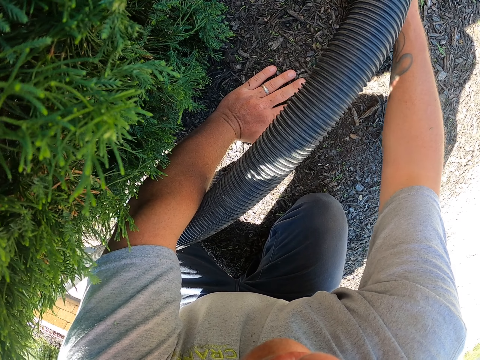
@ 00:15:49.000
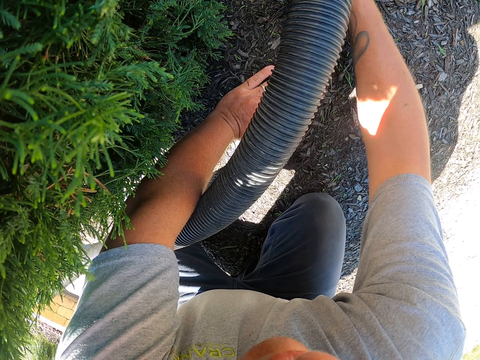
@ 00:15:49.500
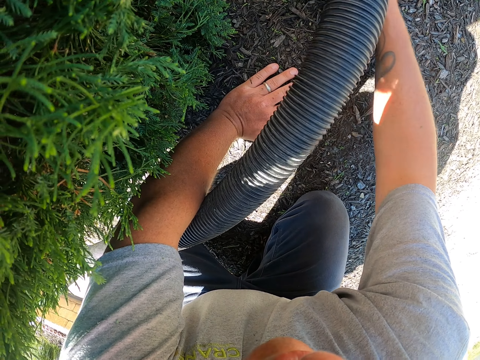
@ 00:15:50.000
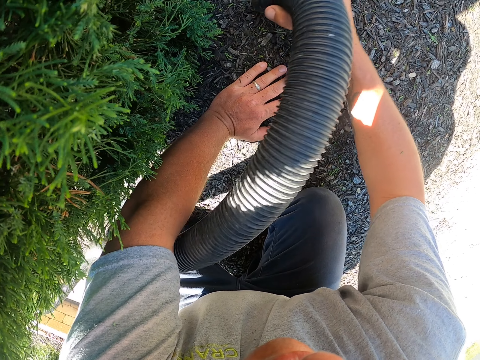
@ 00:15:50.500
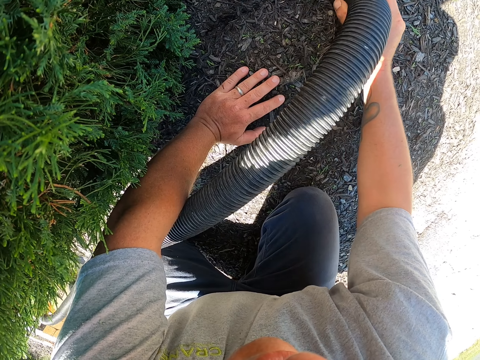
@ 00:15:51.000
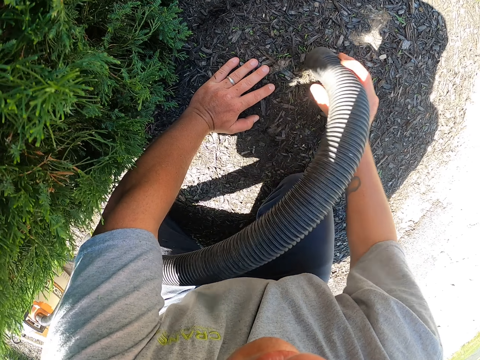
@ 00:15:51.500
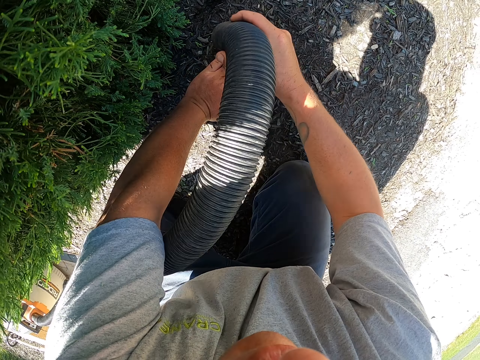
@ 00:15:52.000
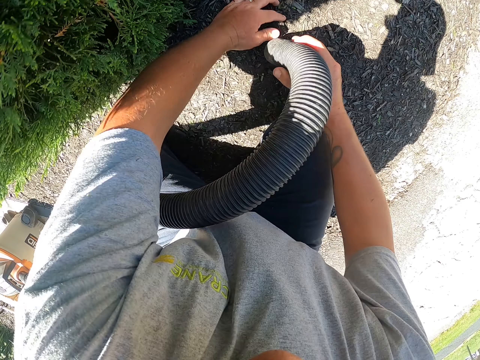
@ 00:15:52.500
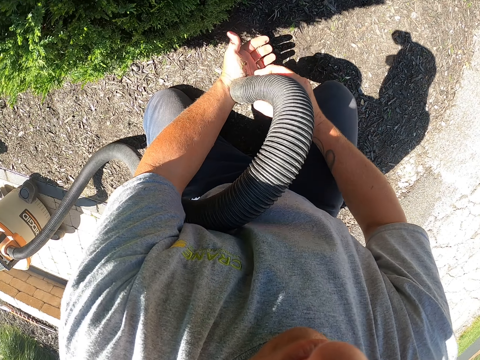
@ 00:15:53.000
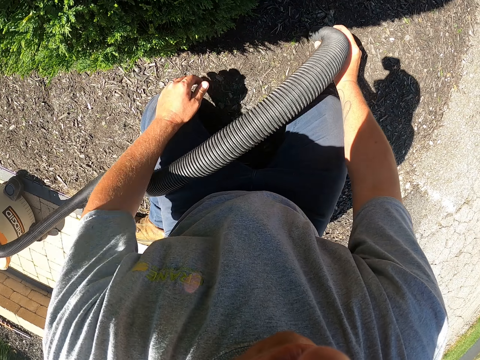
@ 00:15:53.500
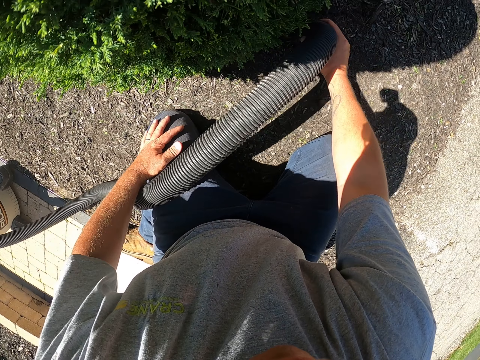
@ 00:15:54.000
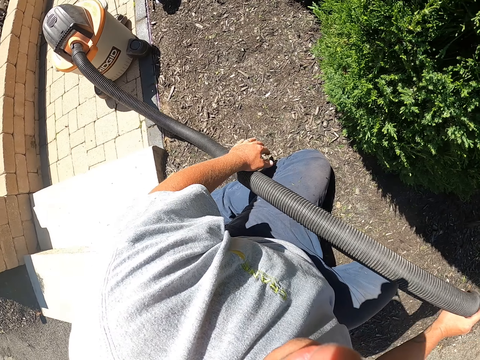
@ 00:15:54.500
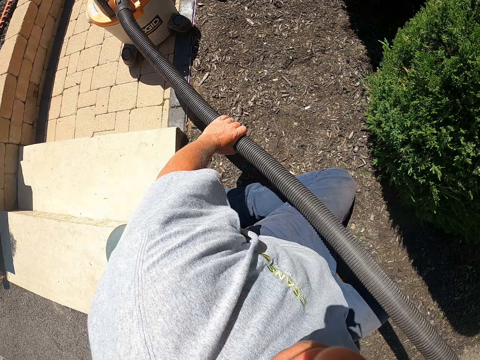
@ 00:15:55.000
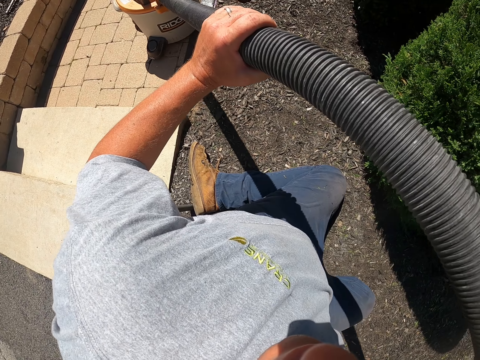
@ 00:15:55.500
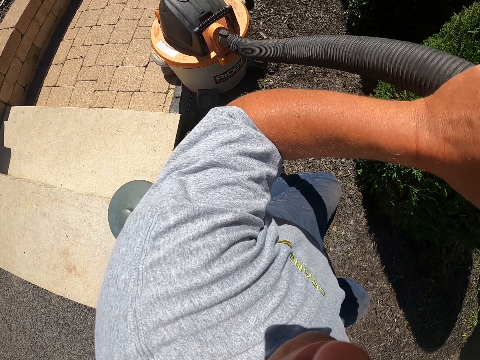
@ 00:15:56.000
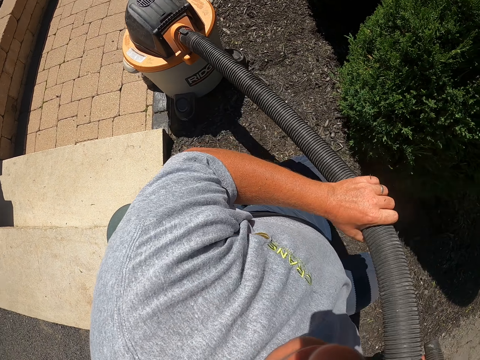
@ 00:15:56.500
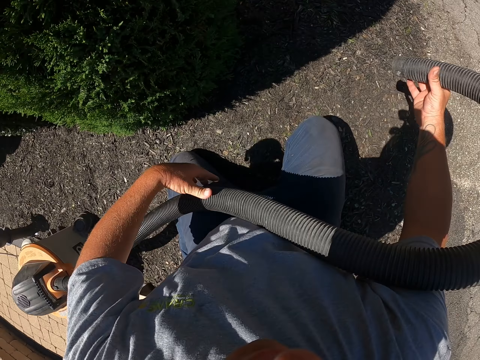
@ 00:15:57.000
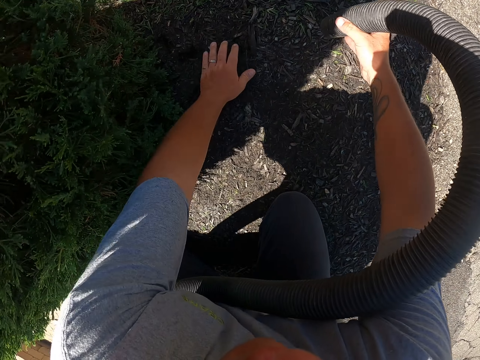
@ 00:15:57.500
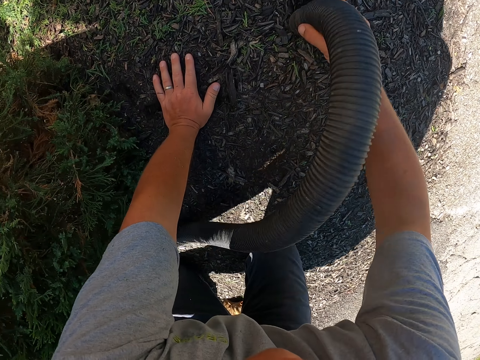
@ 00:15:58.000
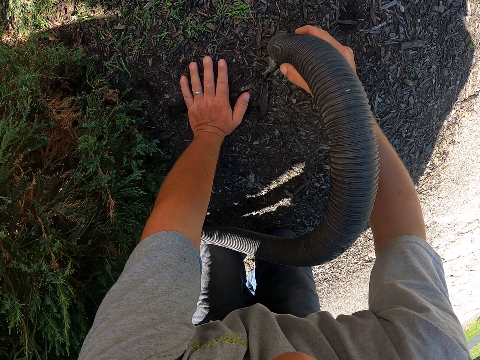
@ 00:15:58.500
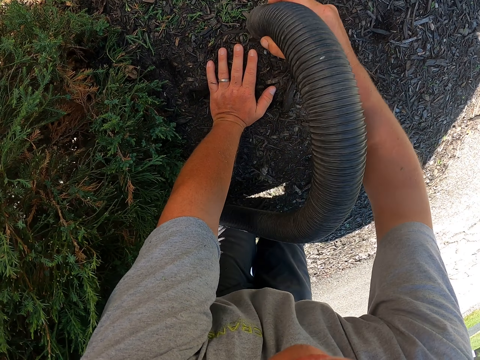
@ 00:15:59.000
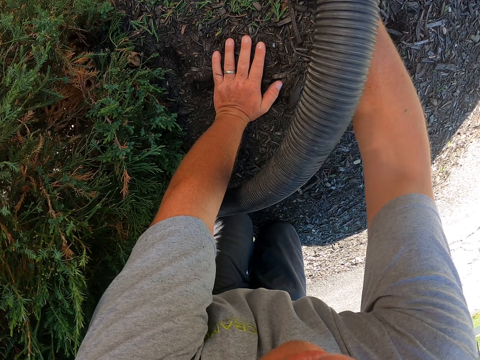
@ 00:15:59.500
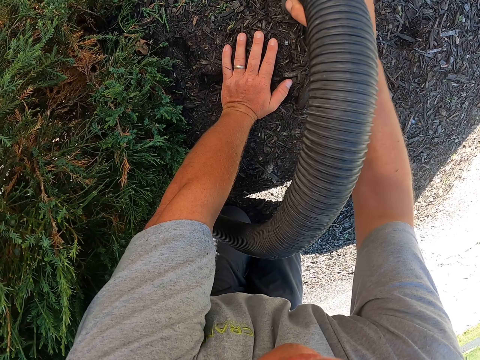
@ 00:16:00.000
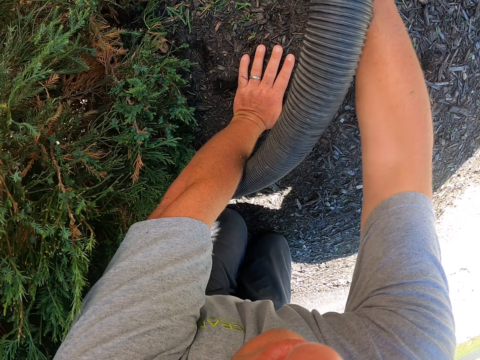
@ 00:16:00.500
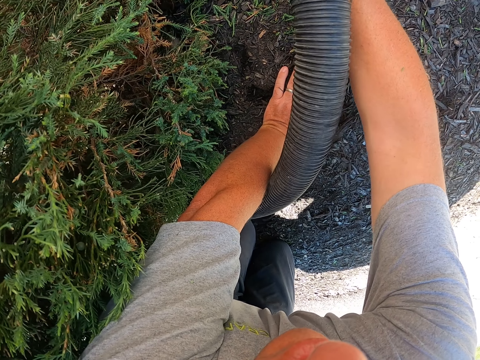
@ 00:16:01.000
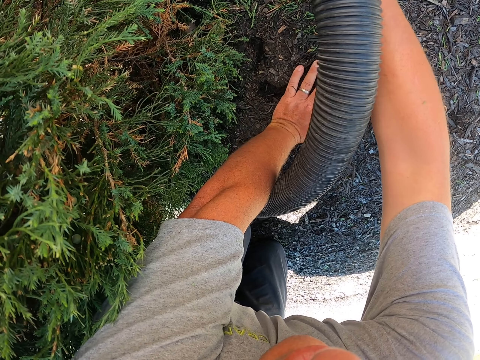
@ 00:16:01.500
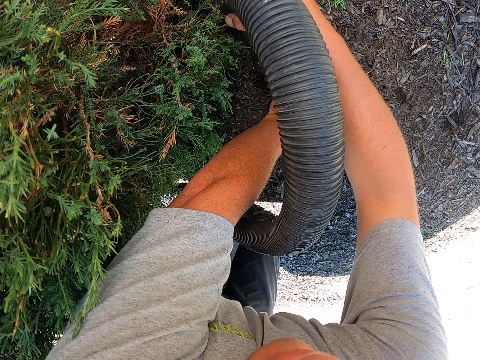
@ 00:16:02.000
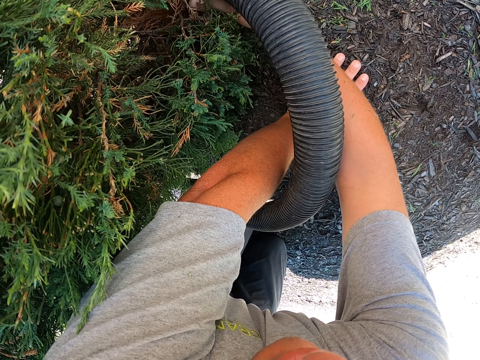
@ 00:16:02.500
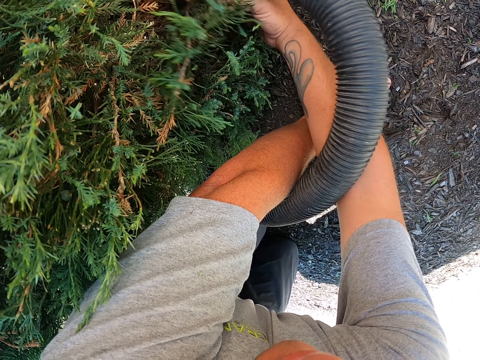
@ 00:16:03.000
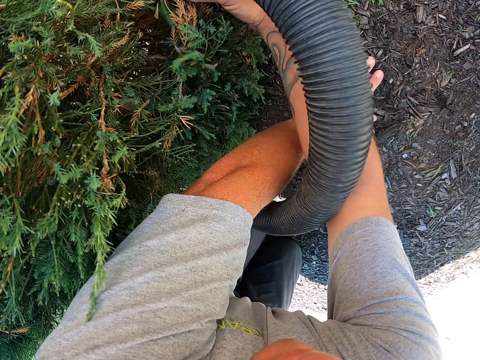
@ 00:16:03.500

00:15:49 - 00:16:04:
The camera wearer removes the left hand on the ground and stops cleaning. He closes the vacuum cleaner pipe nozzle with his left hand. He cleans the hand with the garden vacuum. He cleans the garden with the garden vacuum. He puts the left hand on his knee and looks around. He stops cleaning, holds the pipe with both hands and pulls the vacuum cleaner. He drops the pipe. He cleans the garden with the garden vacuum. He puts the left hand on the ground.

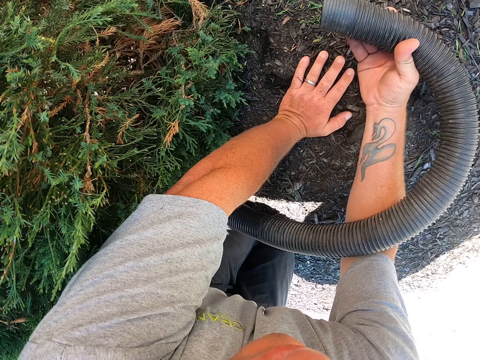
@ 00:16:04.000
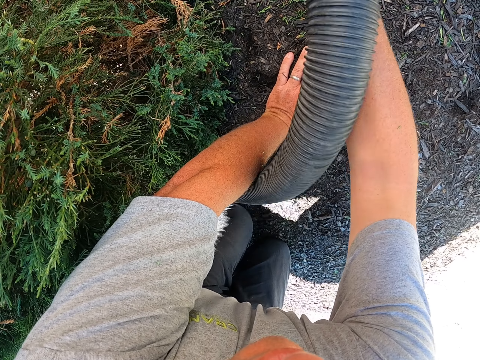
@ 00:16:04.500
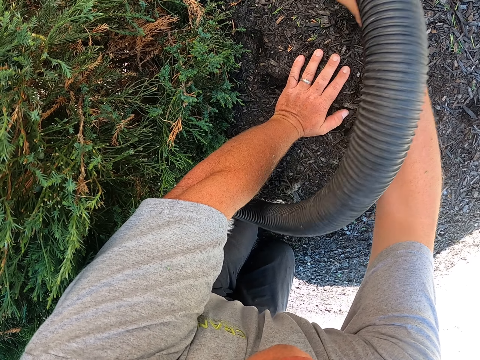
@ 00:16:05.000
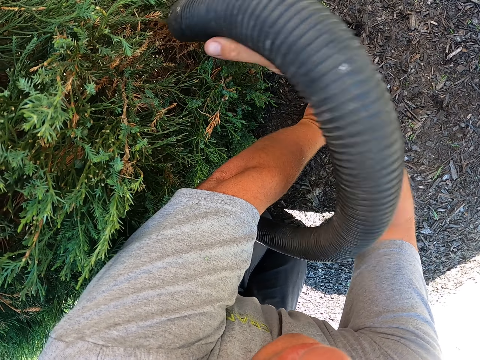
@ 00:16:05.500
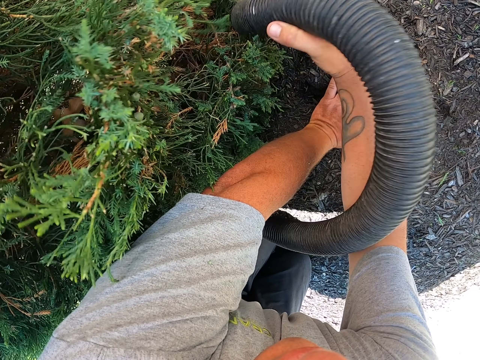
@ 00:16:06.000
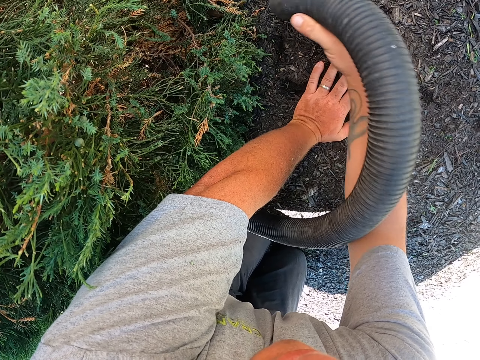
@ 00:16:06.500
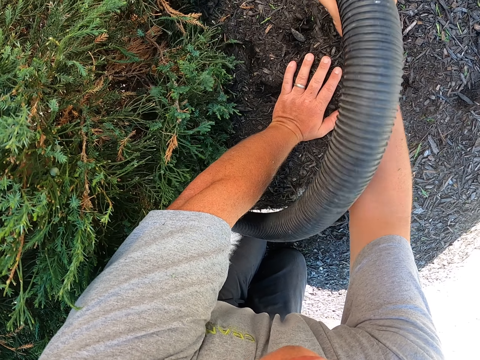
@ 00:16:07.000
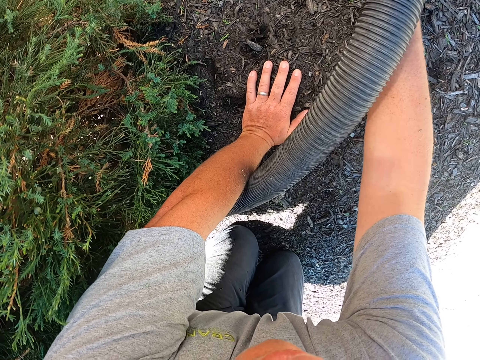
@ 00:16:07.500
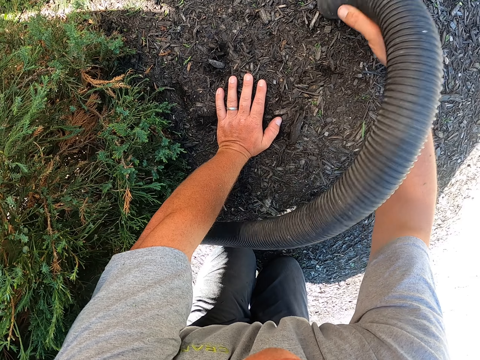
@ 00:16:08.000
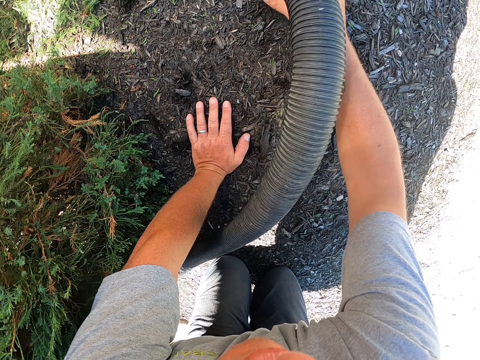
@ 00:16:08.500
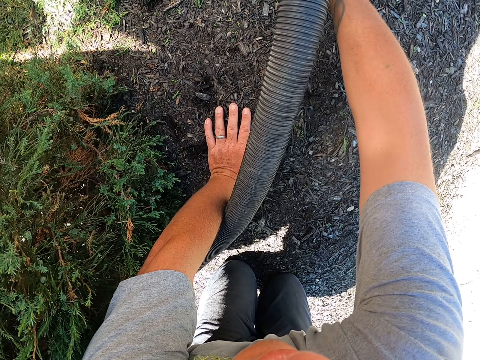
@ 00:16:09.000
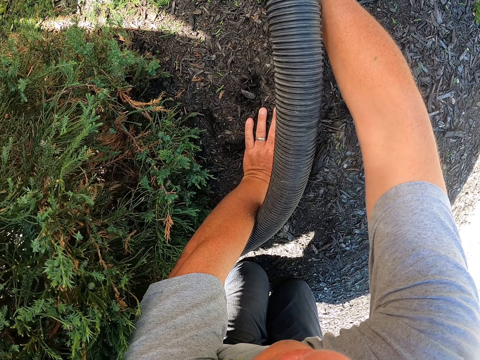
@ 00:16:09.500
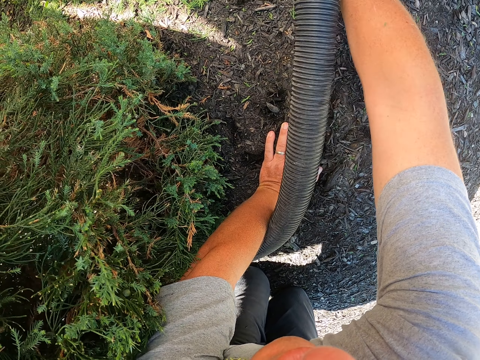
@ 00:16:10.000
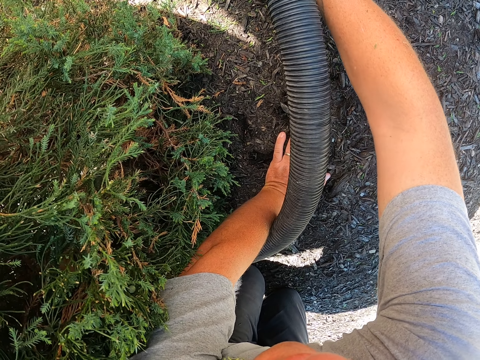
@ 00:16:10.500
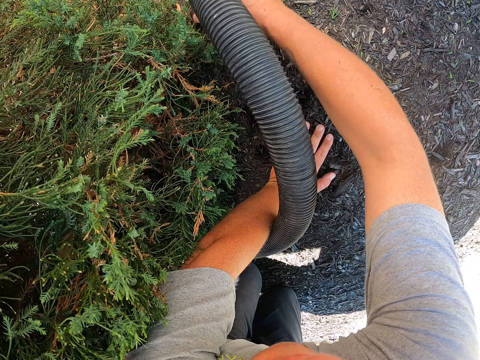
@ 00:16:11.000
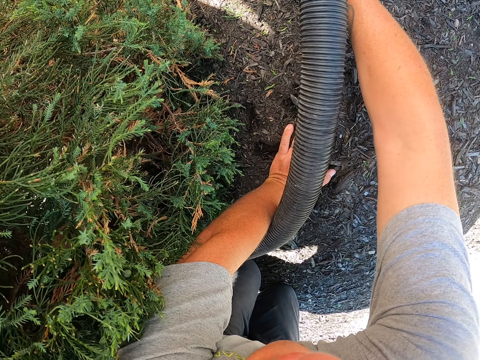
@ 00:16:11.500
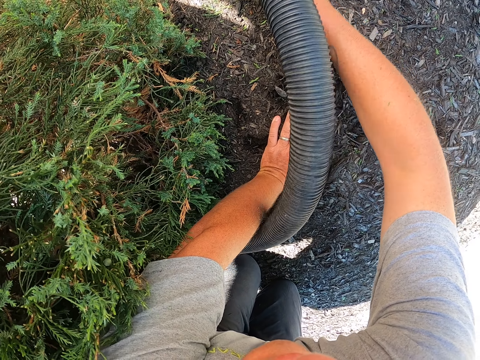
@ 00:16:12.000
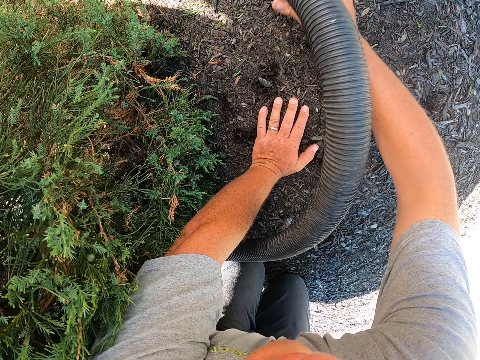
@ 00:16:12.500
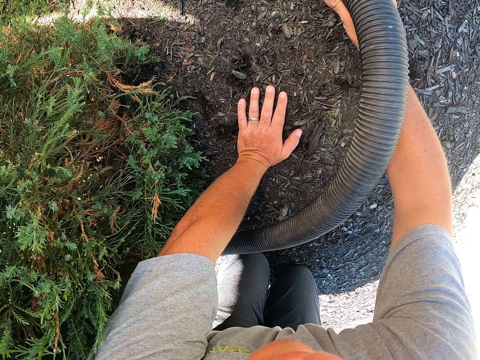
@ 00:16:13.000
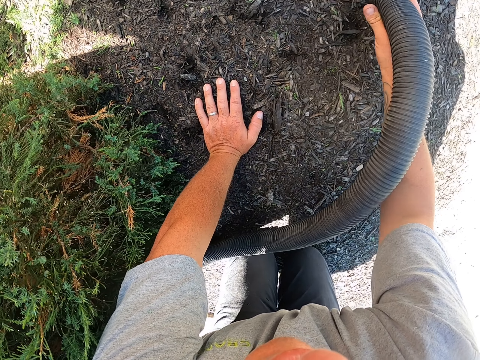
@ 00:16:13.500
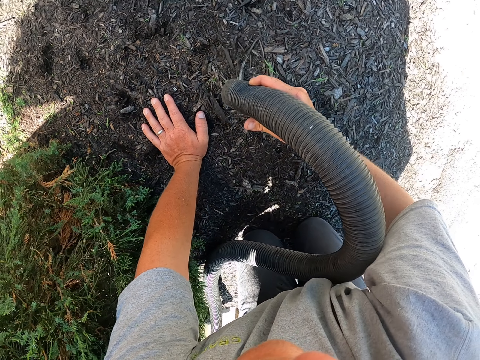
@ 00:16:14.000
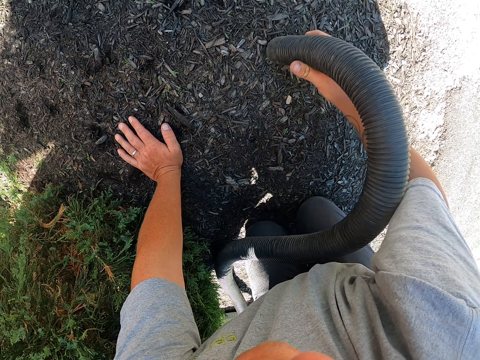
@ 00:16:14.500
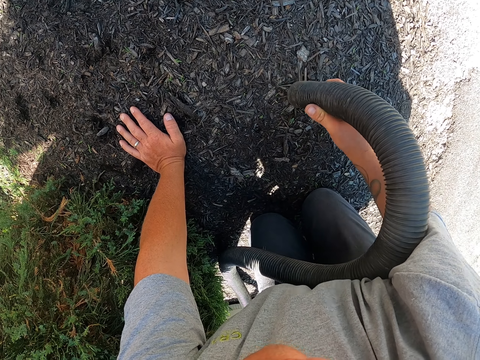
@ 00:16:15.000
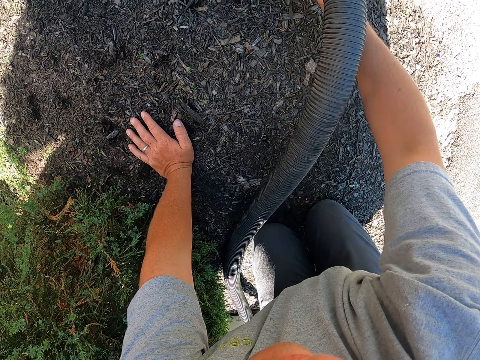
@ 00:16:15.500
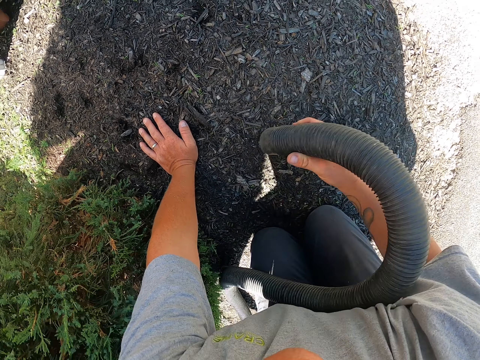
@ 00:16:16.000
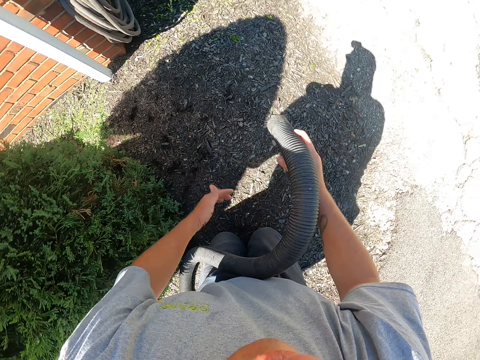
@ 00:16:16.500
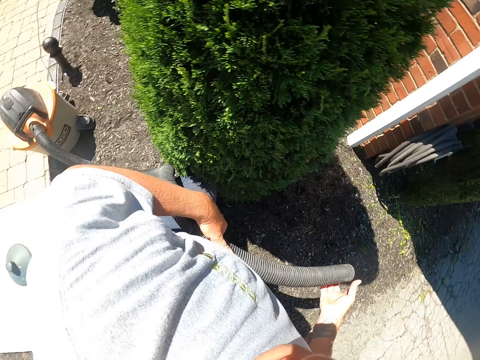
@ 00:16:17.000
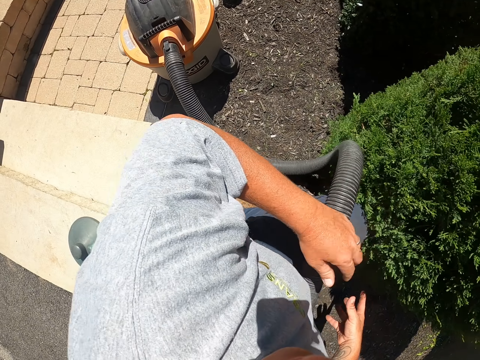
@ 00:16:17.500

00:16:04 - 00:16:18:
The camera wearer touches the pipe. They remove the left hand on the ground and stop cleaning. They look around.
